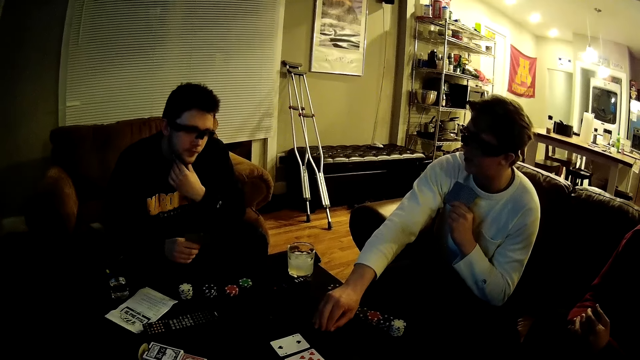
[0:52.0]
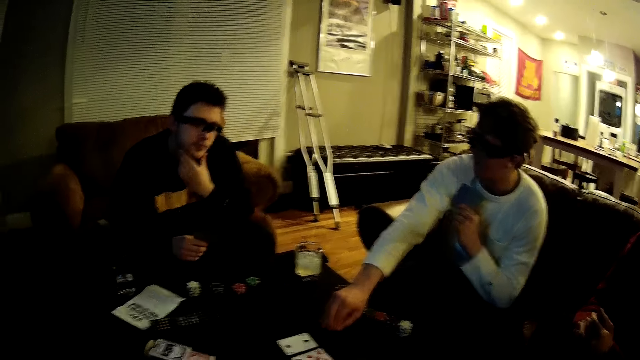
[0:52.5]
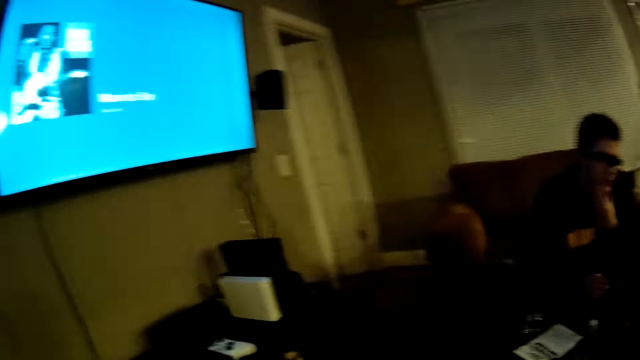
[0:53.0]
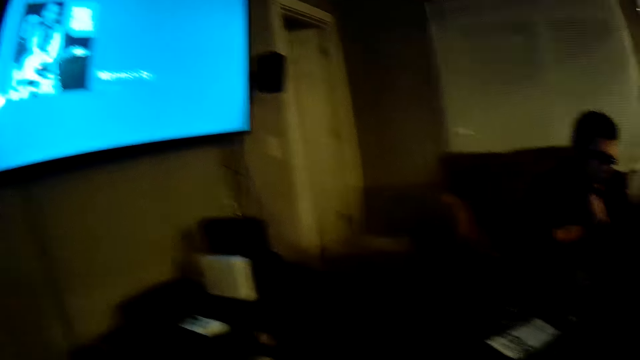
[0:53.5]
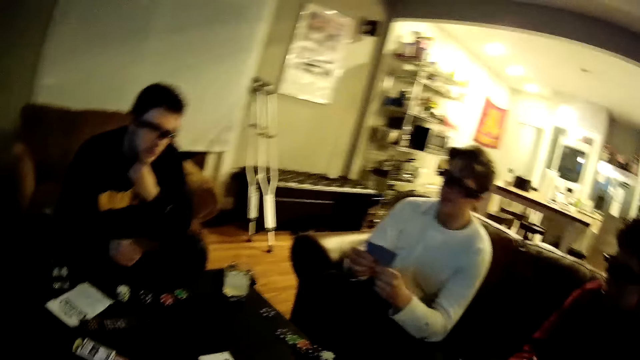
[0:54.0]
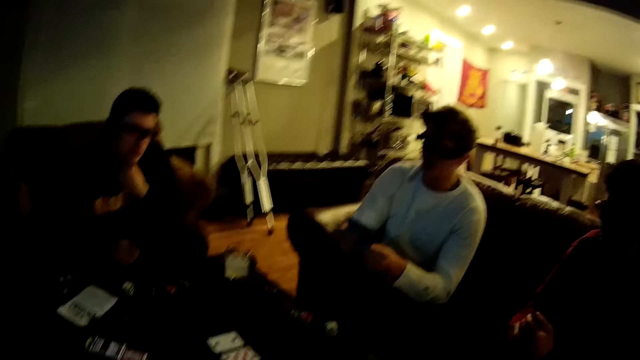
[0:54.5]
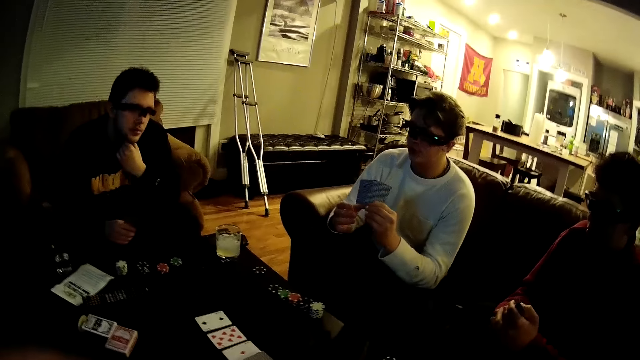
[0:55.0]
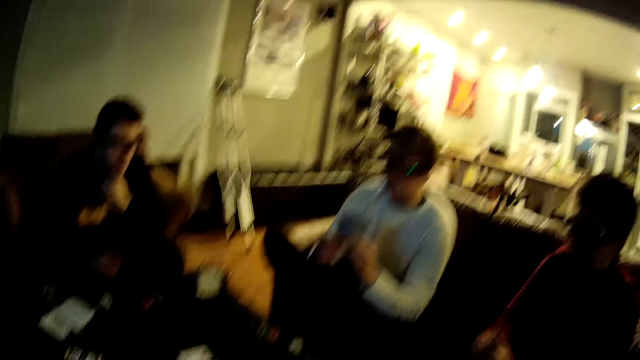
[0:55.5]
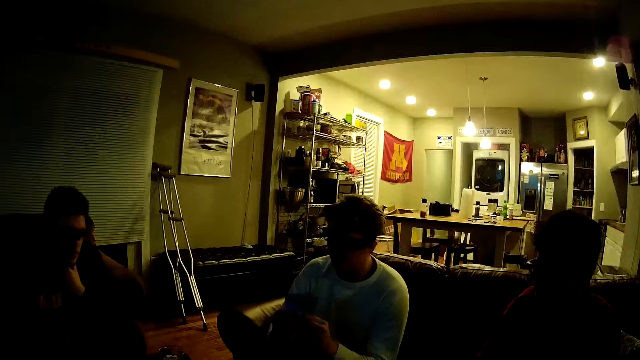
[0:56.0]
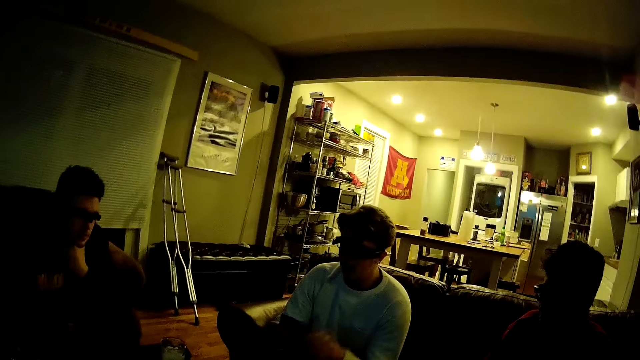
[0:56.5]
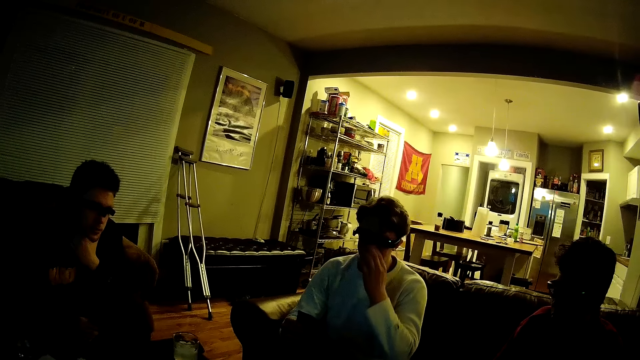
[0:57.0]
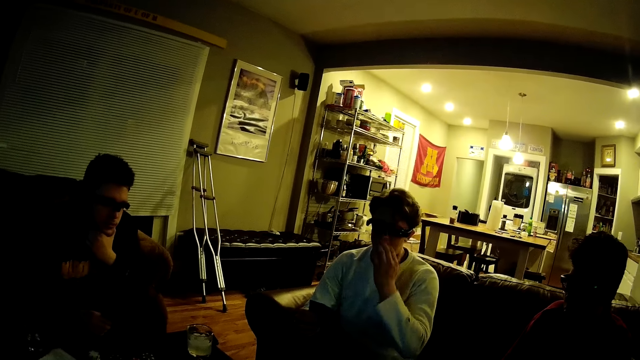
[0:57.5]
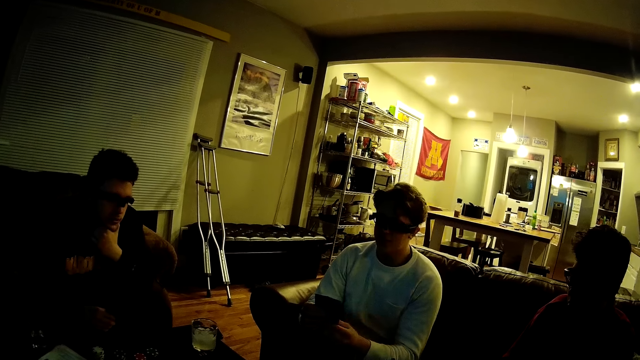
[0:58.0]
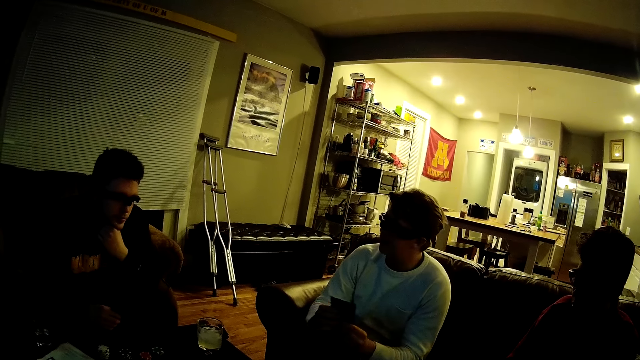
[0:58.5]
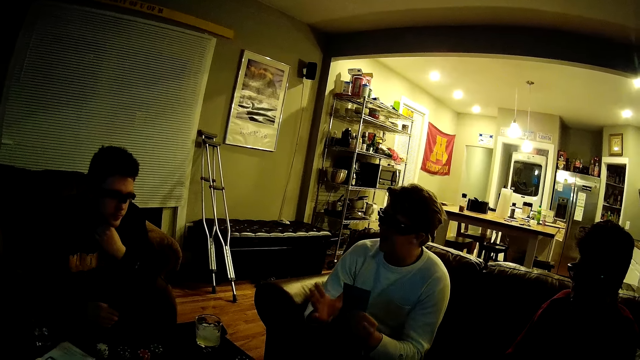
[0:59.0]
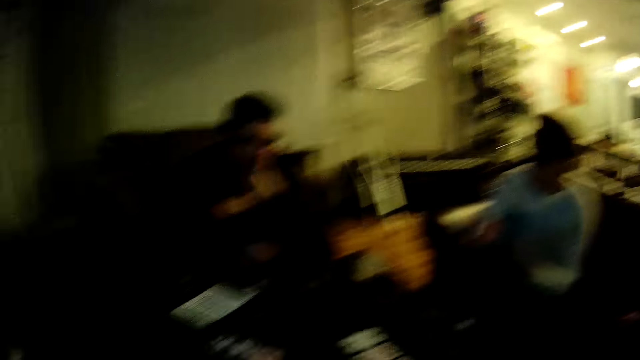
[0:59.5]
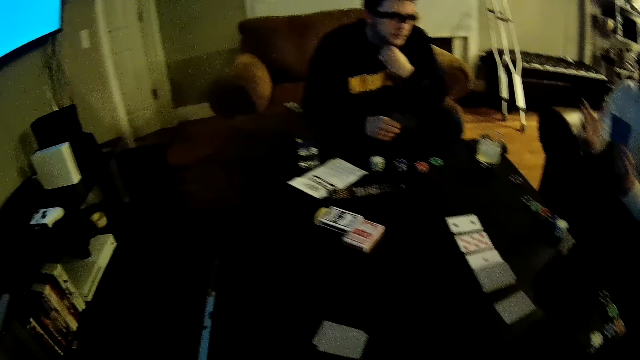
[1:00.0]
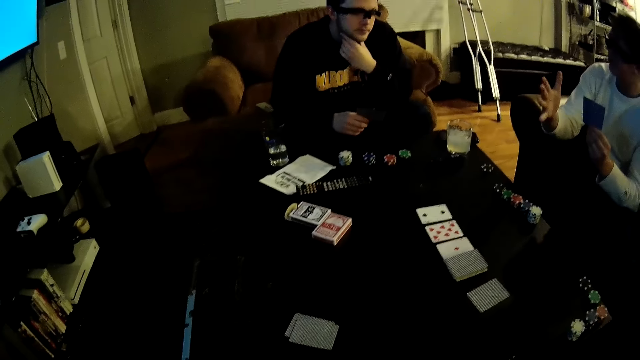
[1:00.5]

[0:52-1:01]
A man talks to another man and touches the table. He talks to the other man. The camera wearer looks at the television. The first man holds some cards with both hands. He adjusts a glass on his face with his left hand. He holds the cards with both hands.

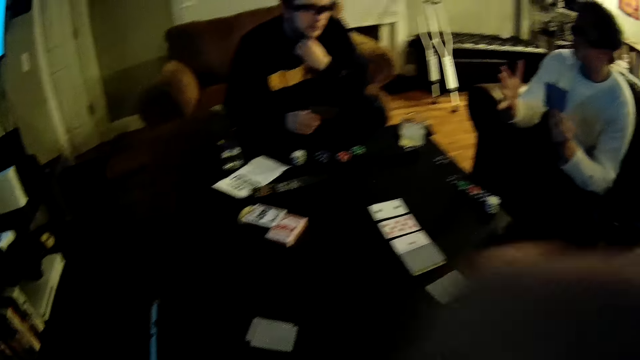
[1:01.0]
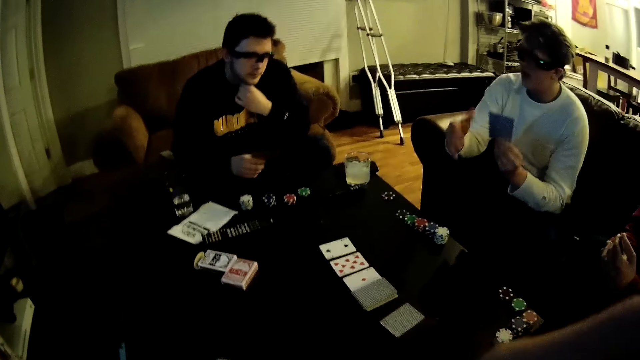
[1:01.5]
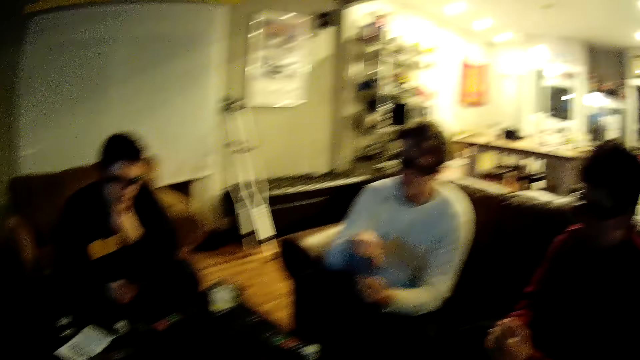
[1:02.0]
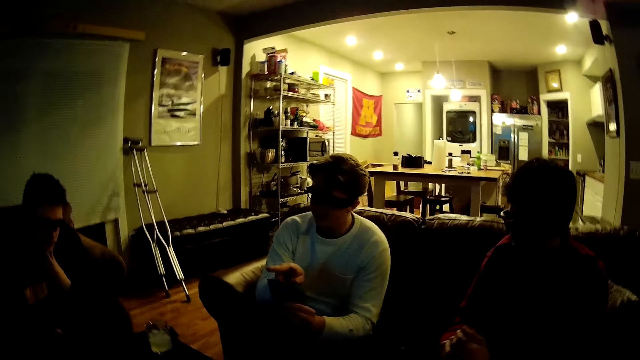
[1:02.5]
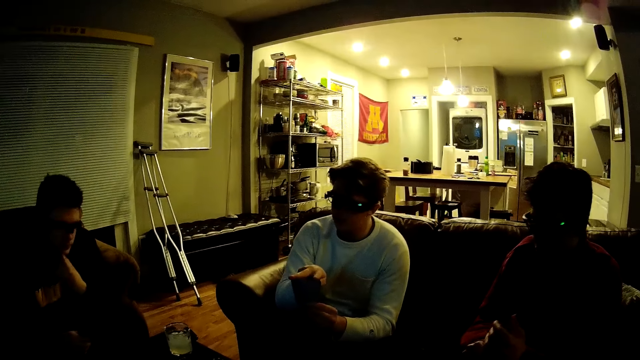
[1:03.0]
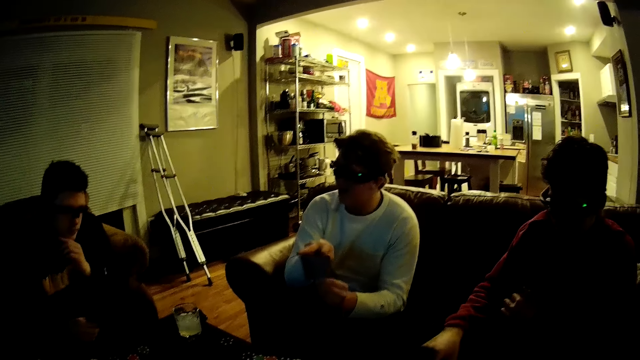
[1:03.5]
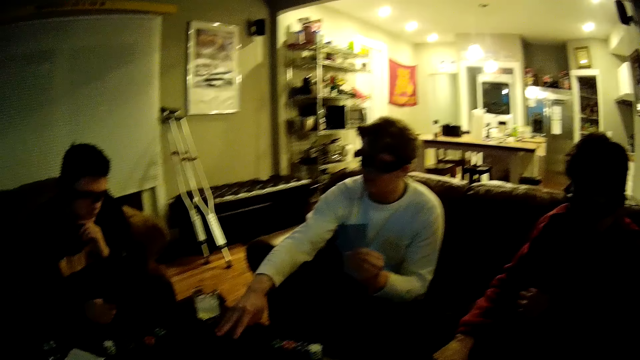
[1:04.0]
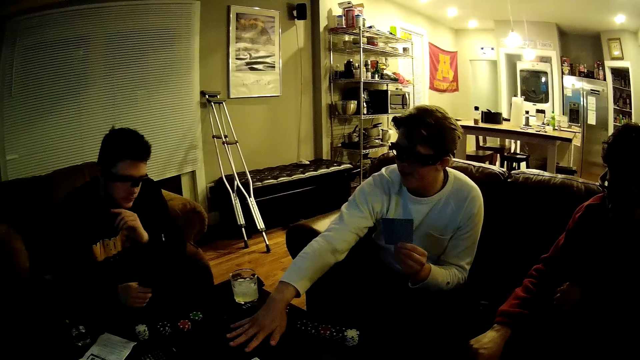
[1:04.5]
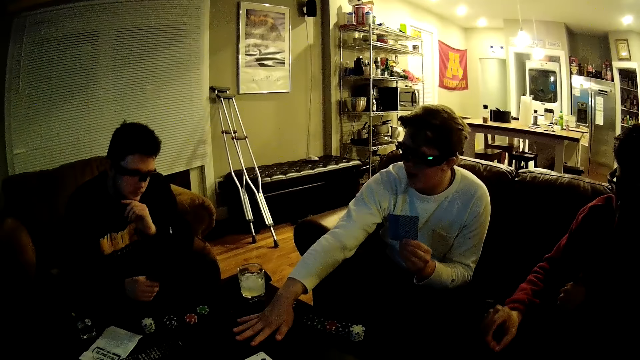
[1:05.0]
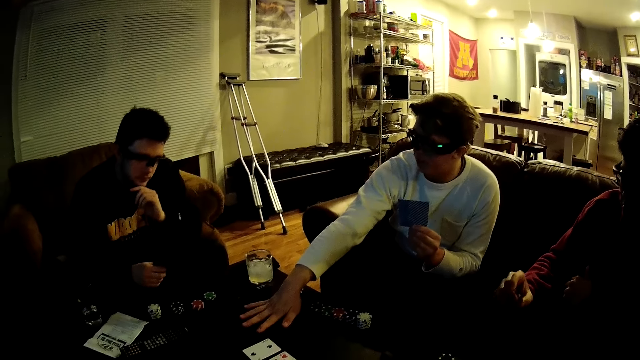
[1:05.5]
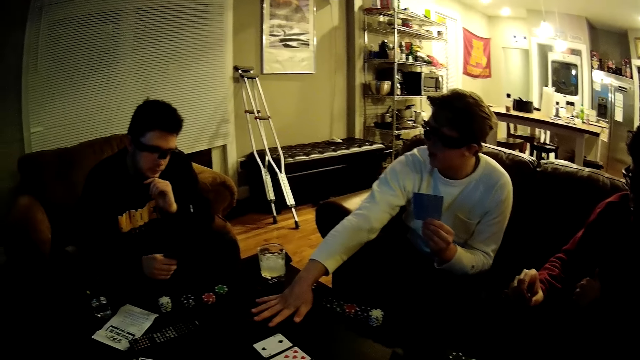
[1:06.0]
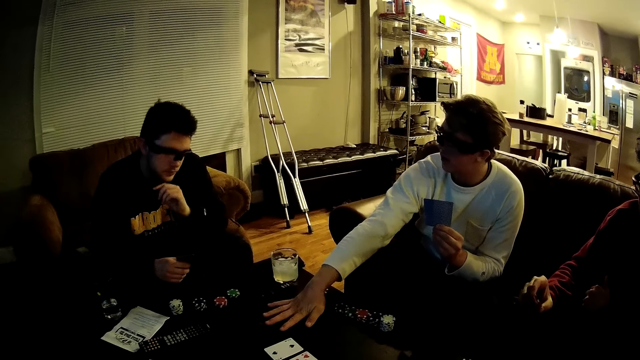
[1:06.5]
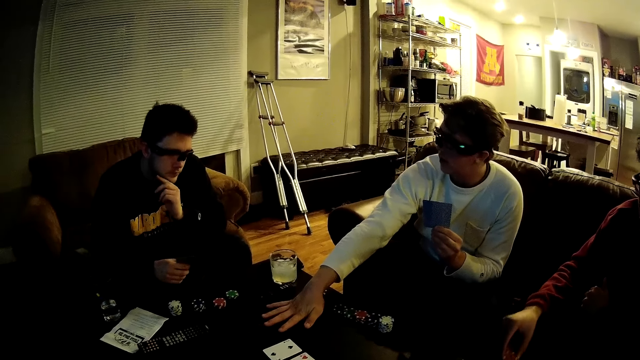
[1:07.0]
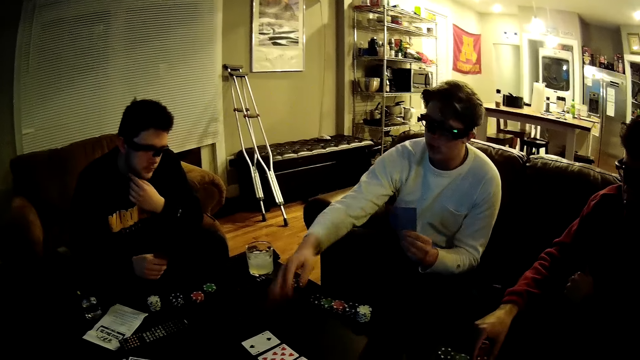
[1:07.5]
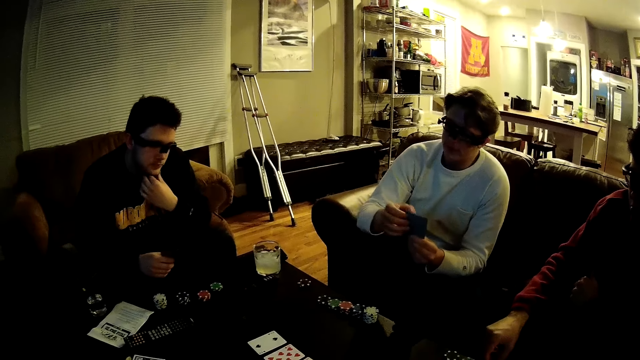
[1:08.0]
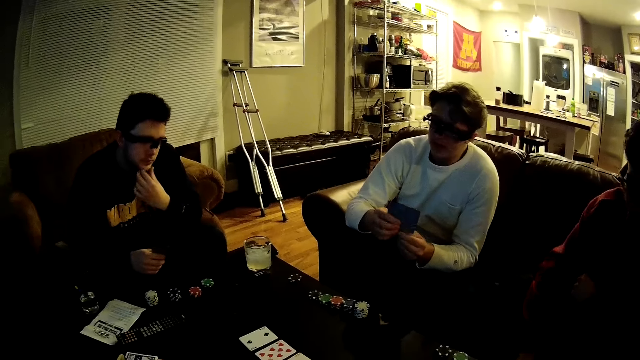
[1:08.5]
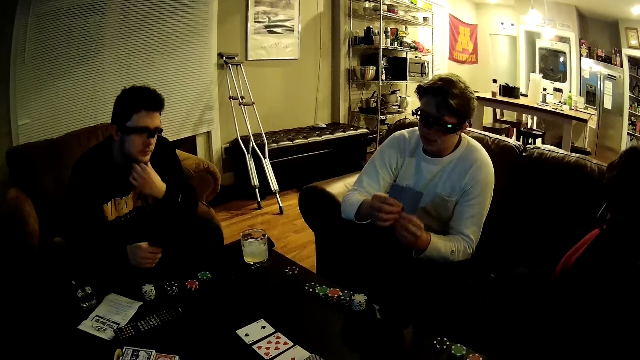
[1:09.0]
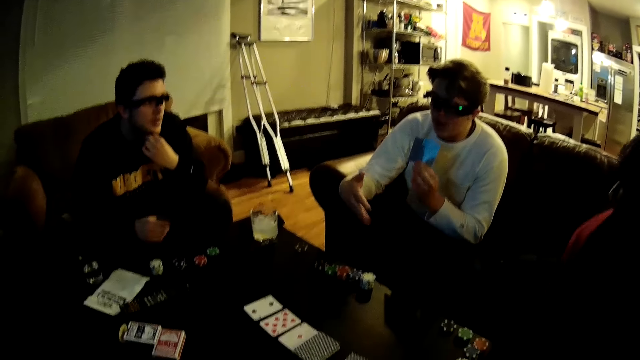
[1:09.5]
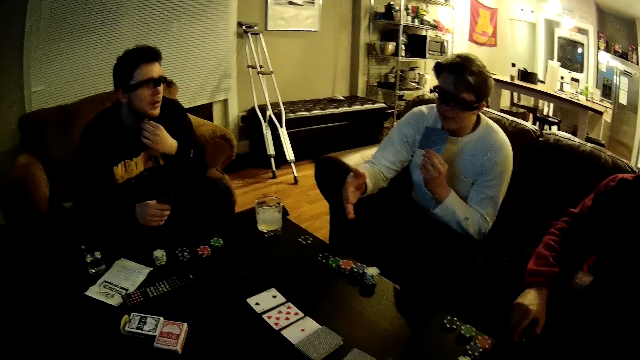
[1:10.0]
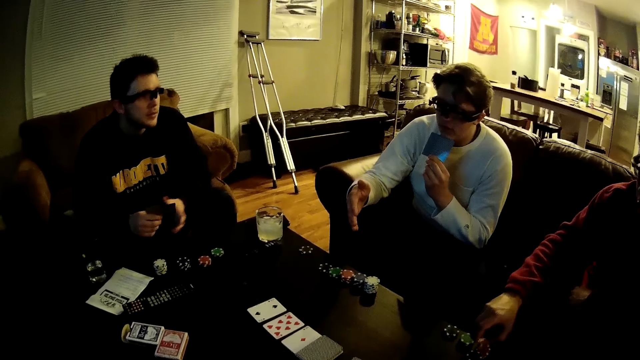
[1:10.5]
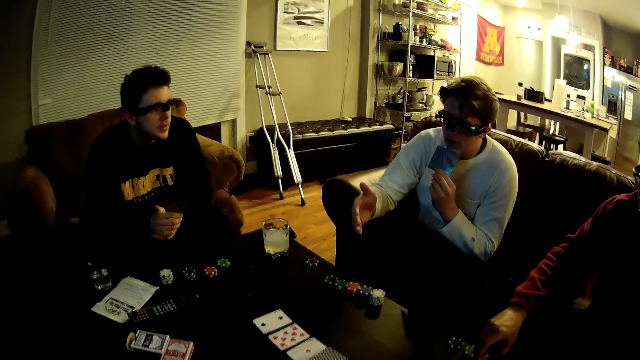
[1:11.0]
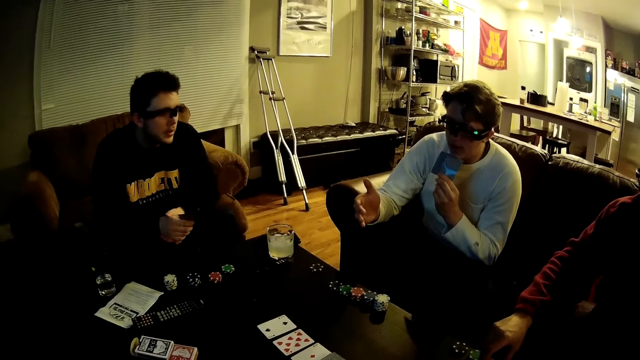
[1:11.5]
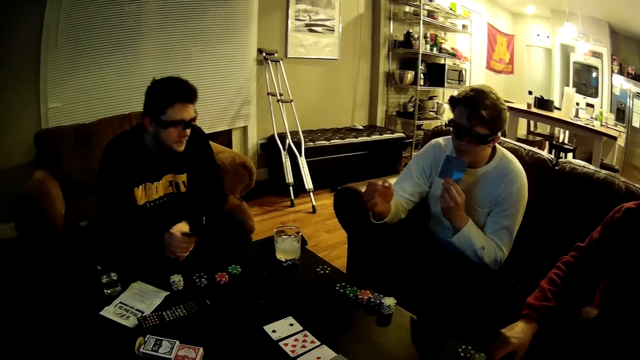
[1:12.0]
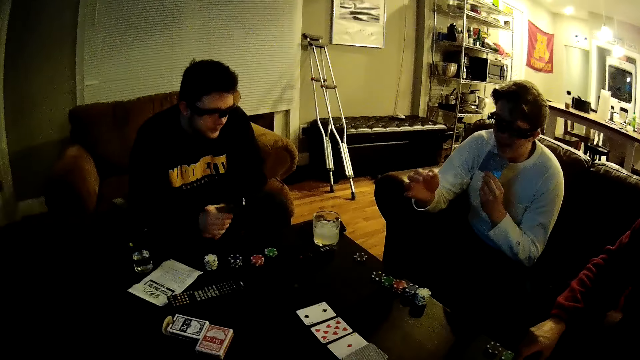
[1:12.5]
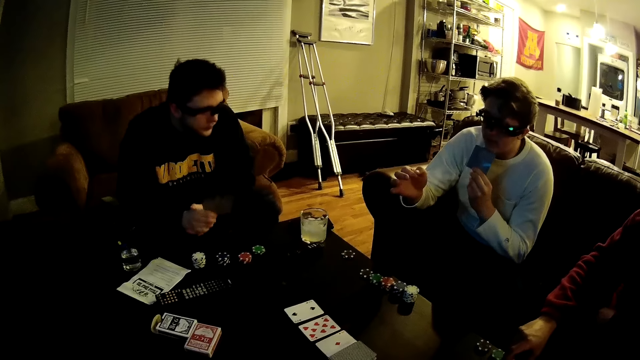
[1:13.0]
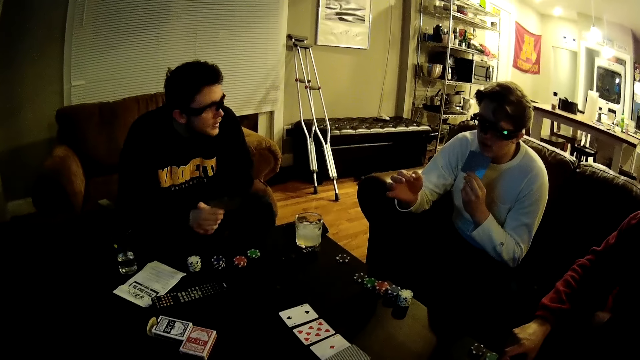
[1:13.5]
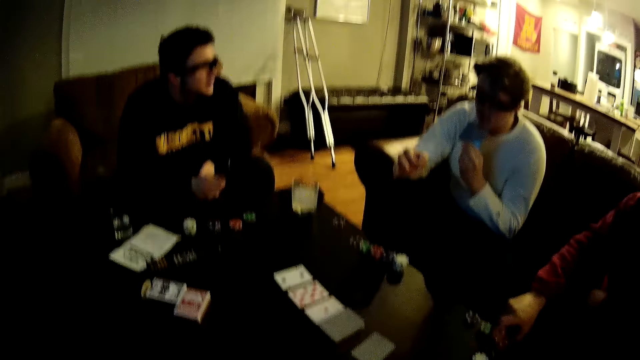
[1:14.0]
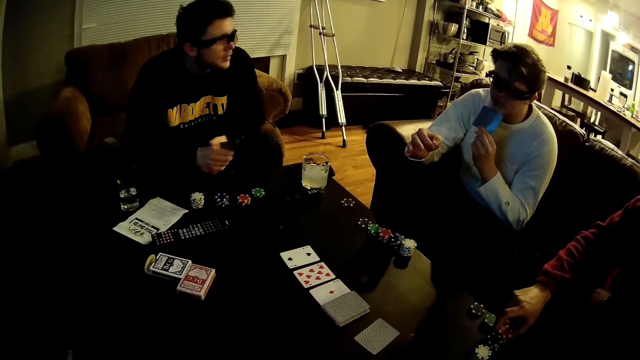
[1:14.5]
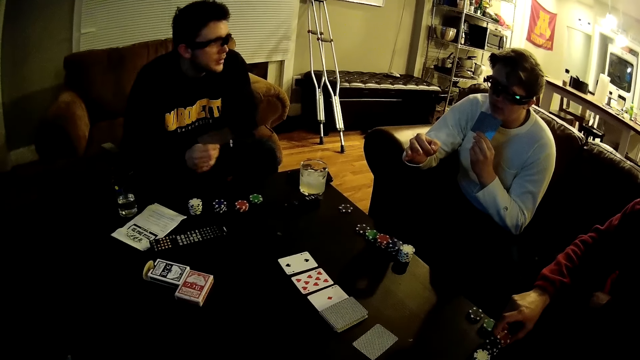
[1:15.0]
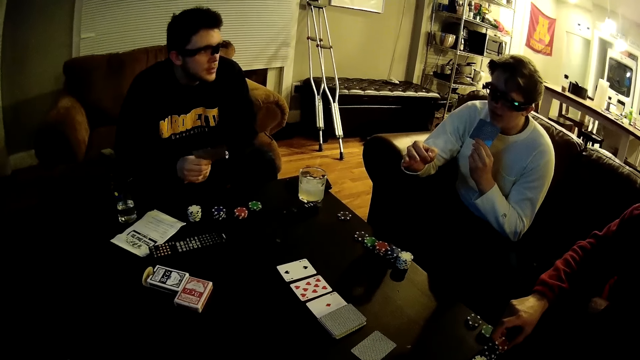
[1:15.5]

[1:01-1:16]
A man taps the card in his left hand with his right hand fingers. Another man picks up a poker chip or dice from the table with his right hand. The first man places his right hand on the table. He talks to a third man. He talks to the third man. The second man looks at the dice. The second man drops the poker chip on the table with his right hand. The first man talks to the third man. He holds some cards with both hands. He talks to the third man. He holds the cards with his left hand. He talks to the third man. The second man picks up the dice on the floor. The first man talks to the third man. The second man drops the poker chip on the table with his right hand.
